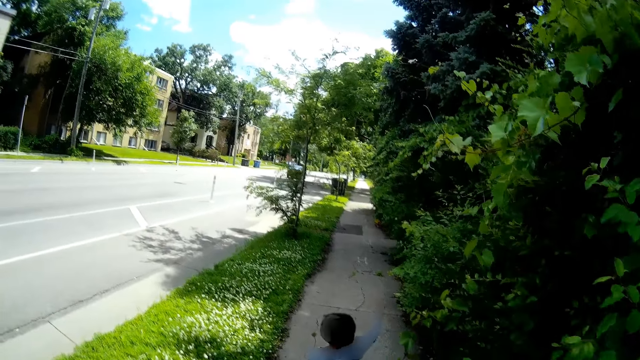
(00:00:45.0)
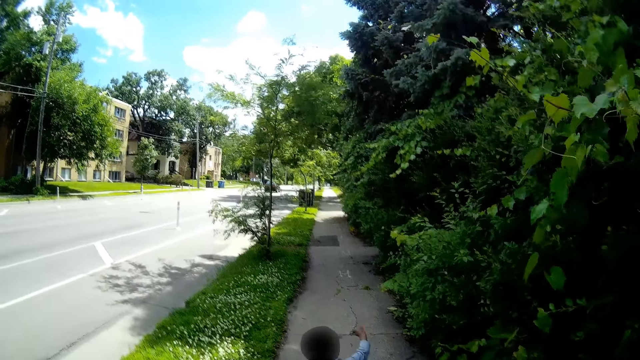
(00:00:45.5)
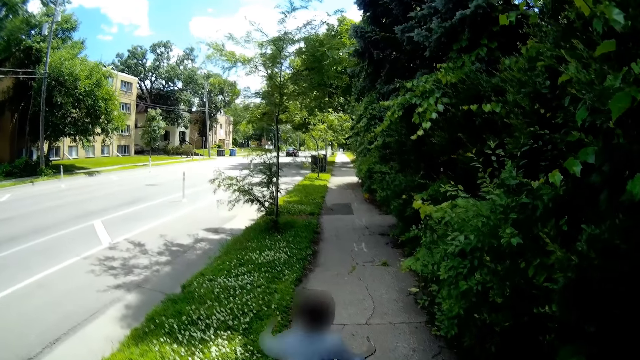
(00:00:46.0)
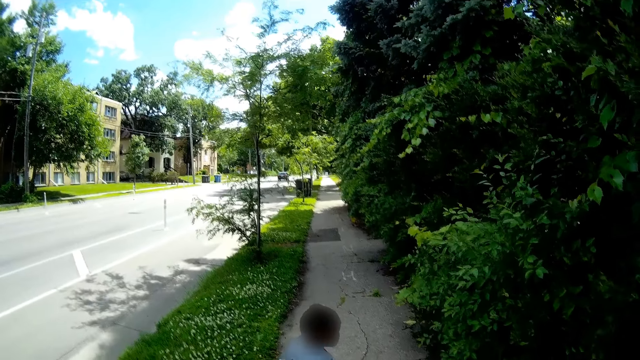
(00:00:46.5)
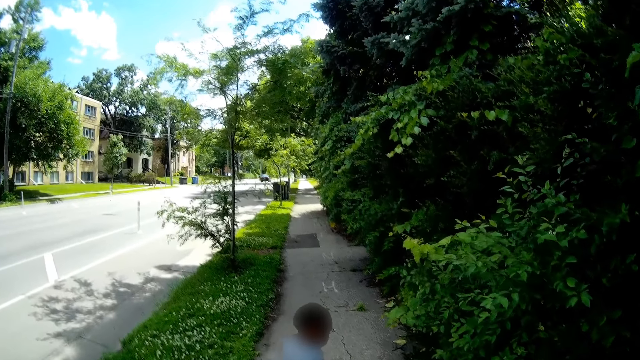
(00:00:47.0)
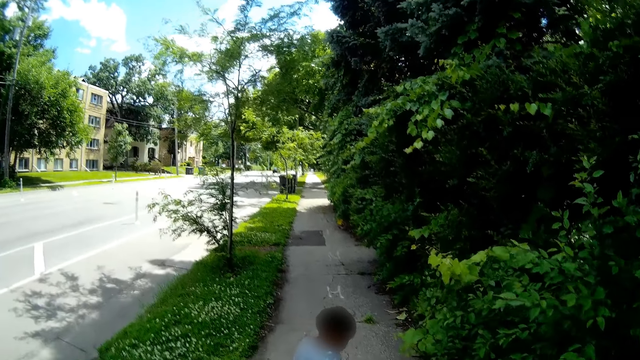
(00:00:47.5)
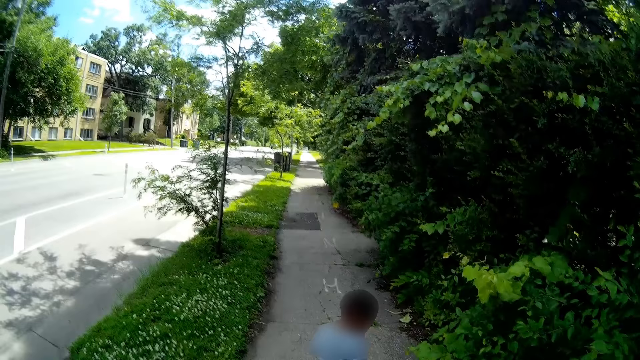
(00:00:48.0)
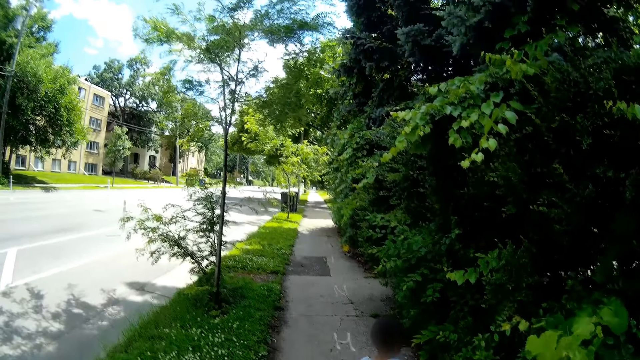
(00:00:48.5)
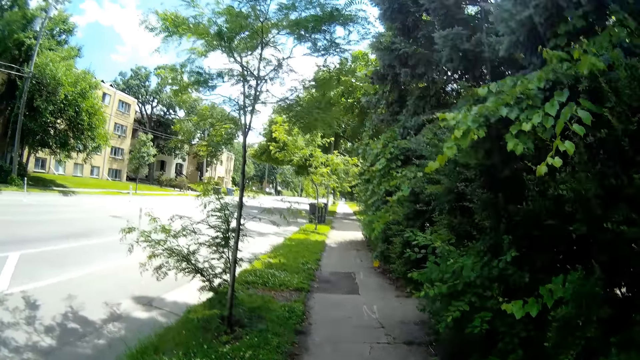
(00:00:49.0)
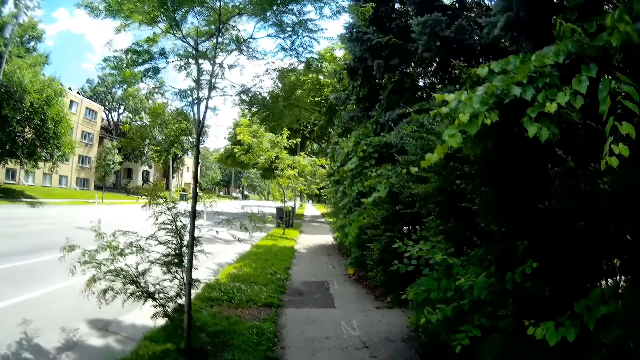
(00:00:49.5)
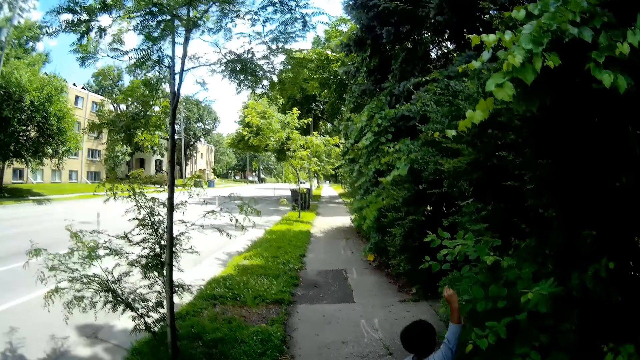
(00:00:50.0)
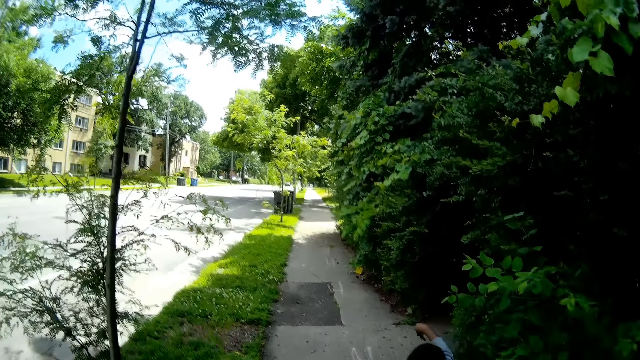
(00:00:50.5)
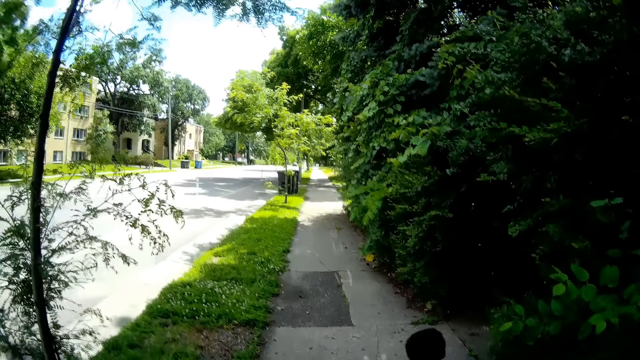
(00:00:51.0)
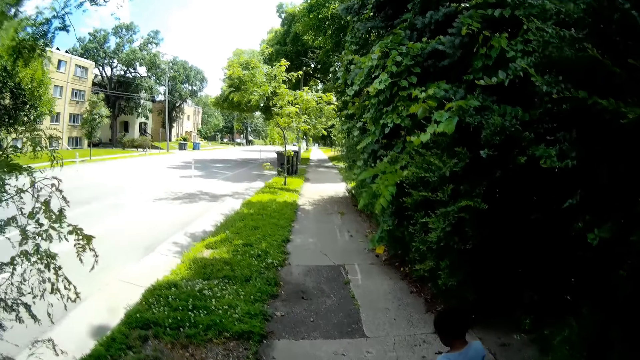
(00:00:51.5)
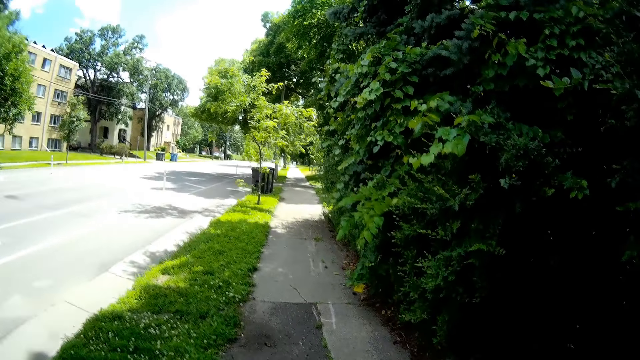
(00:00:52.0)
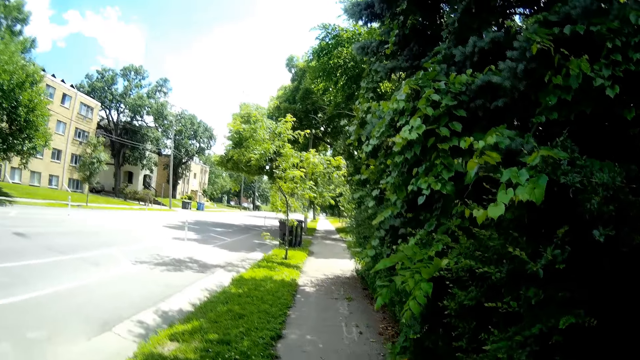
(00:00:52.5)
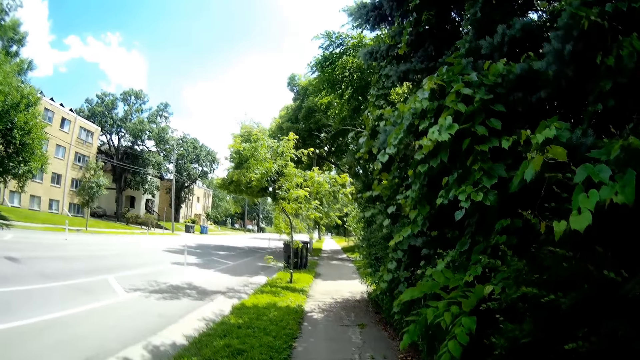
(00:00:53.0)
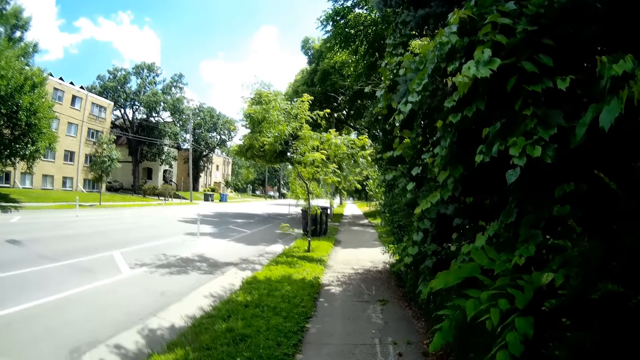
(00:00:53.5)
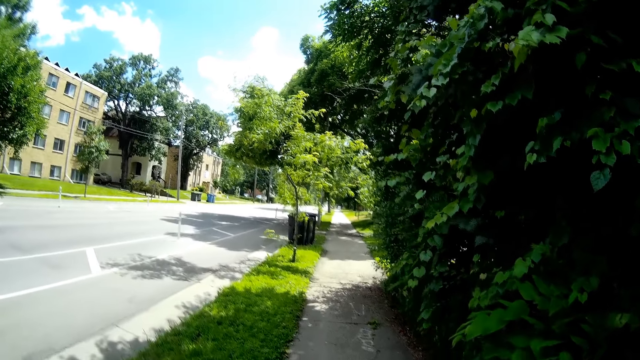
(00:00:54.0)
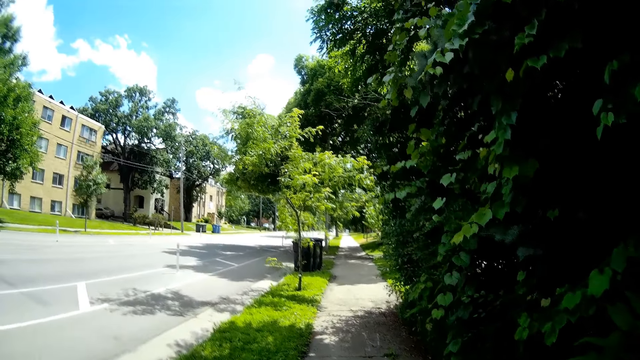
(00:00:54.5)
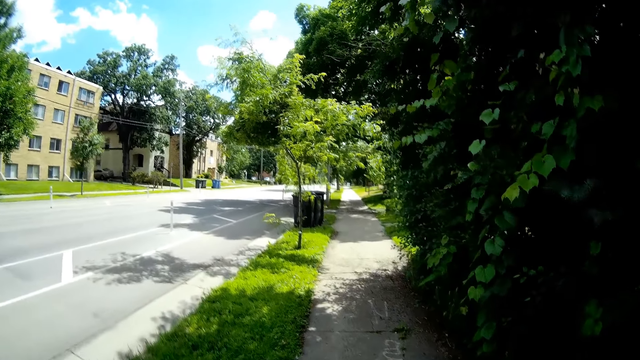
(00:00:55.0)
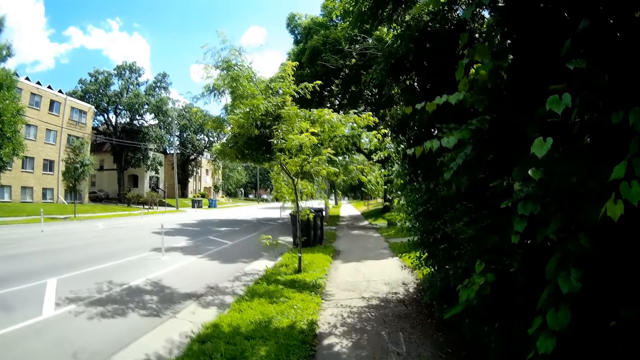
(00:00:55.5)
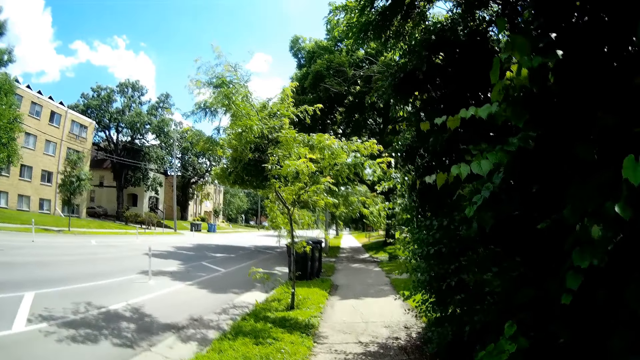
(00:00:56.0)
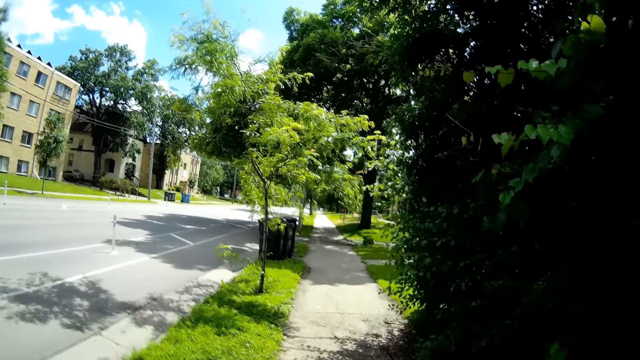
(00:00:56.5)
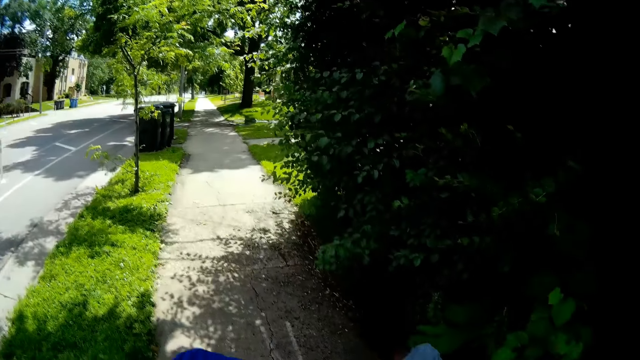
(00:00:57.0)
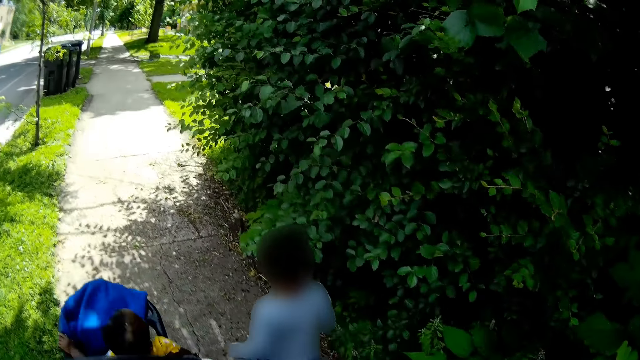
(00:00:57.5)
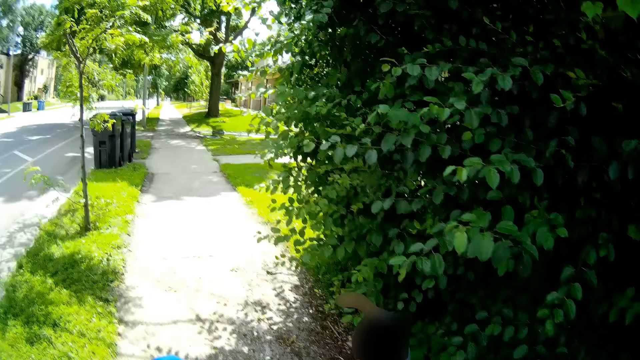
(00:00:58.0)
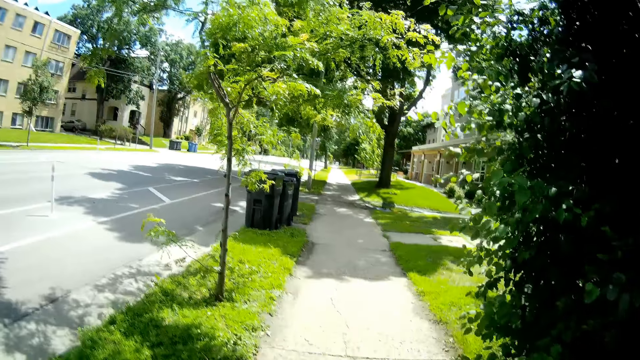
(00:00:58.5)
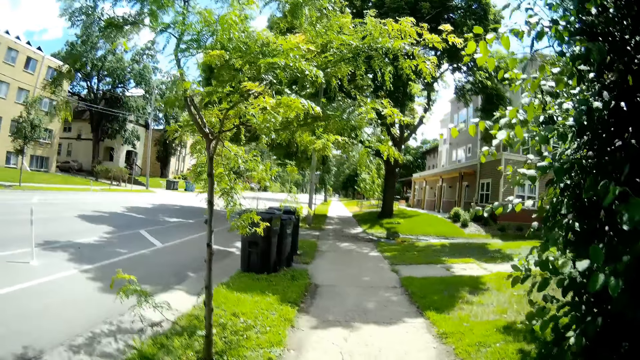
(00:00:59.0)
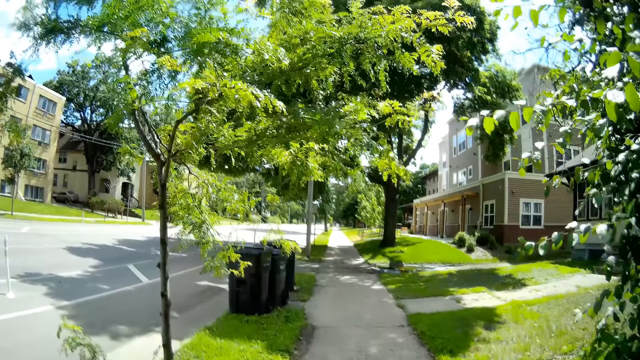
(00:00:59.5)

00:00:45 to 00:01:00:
The camera wearer interacts with the child. The child lifts a hand and walks. The camera wearer walks.

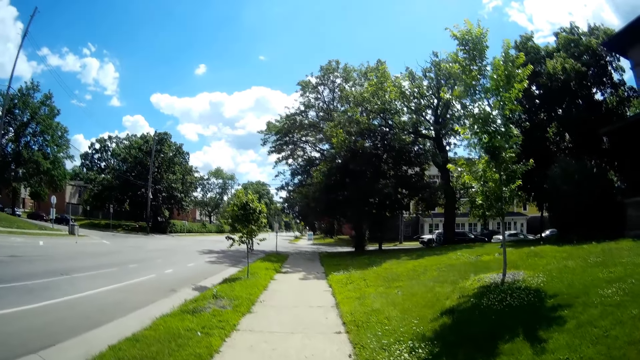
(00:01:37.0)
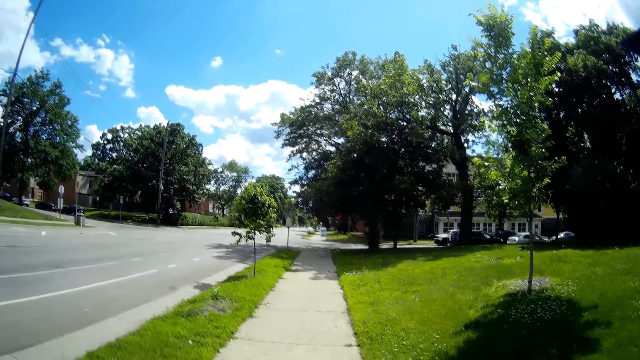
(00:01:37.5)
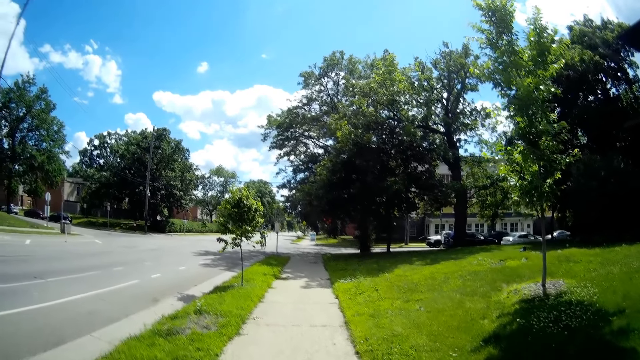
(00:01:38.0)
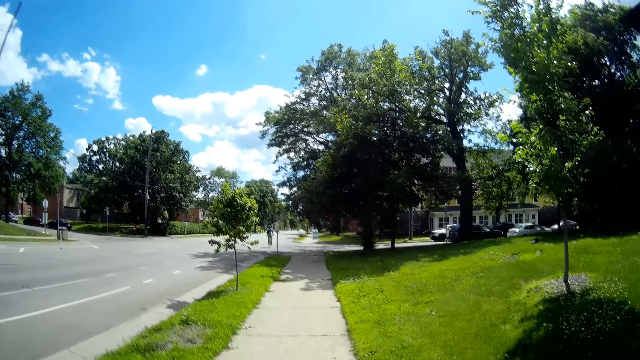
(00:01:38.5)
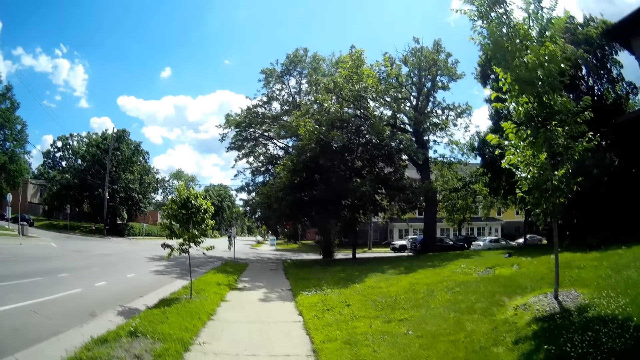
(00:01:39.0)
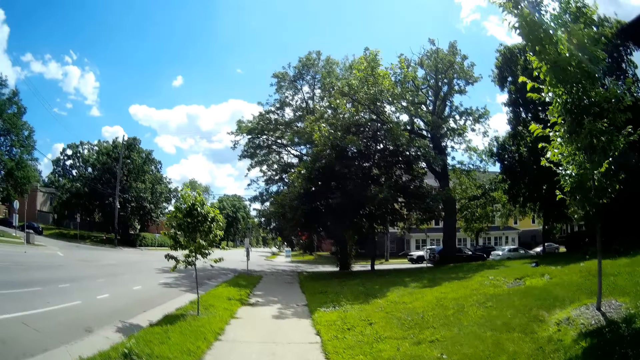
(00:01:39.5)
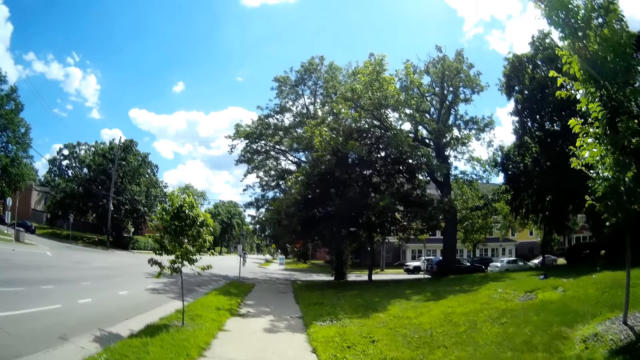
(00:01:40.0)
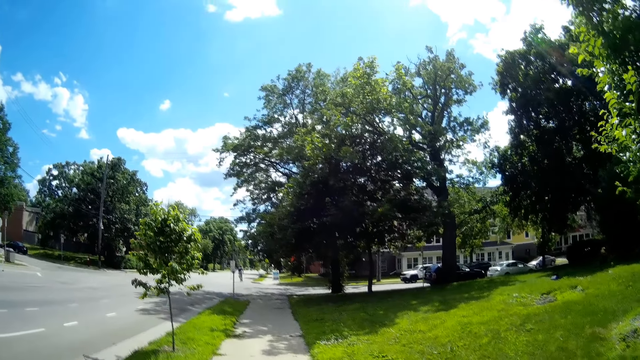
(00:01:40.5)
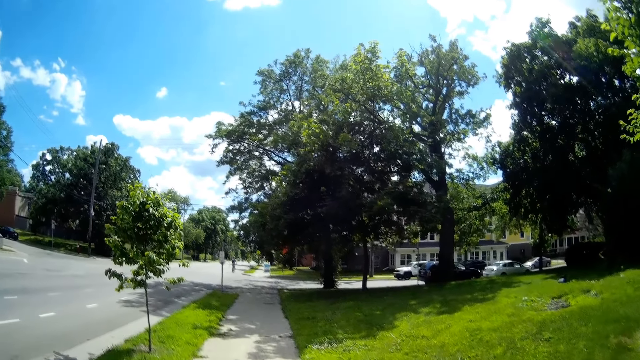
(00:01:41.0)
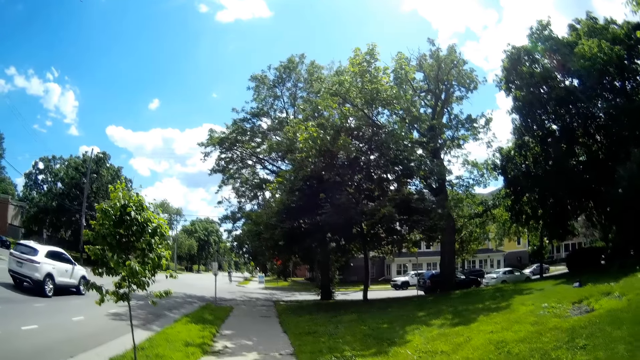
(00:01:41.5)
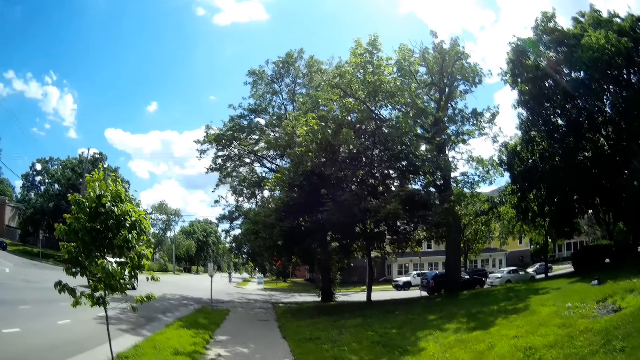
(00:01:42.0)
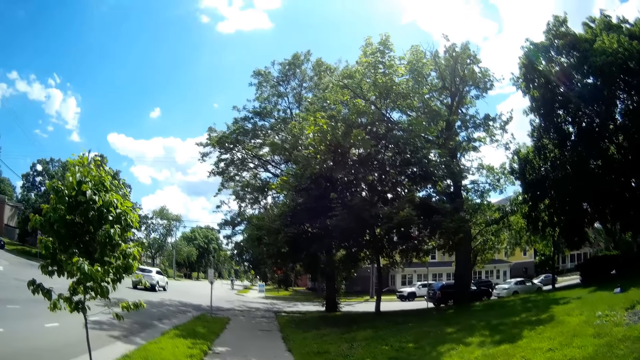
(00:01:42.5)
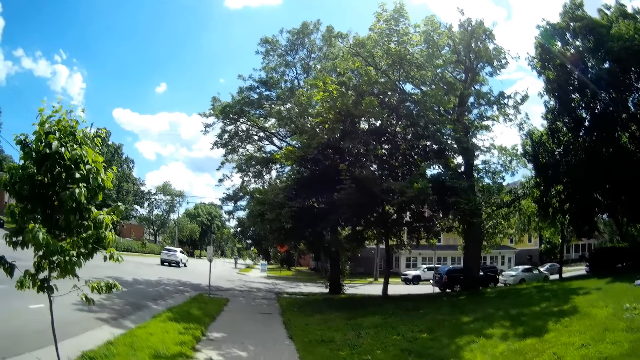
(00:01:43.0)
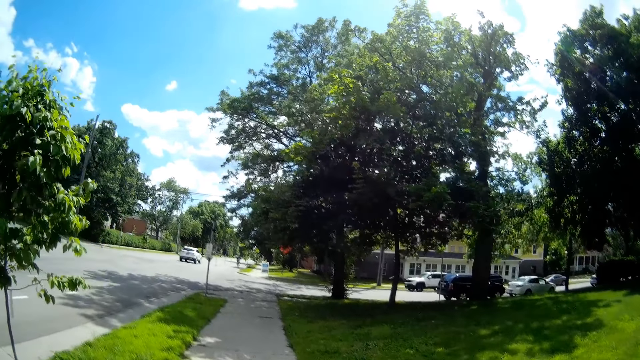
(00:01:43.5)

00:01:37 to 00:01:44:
The camera wearer walks.
